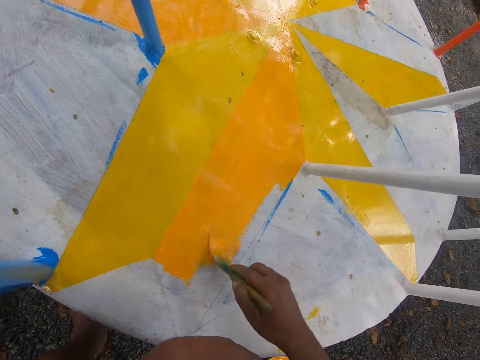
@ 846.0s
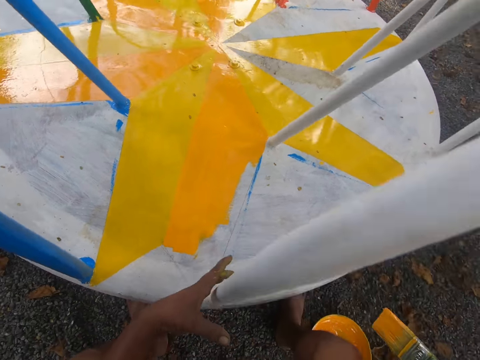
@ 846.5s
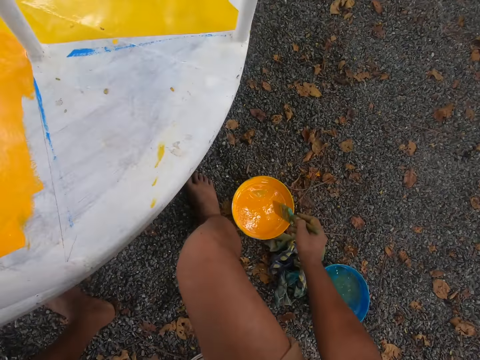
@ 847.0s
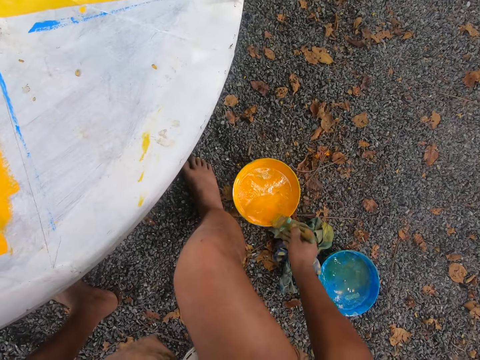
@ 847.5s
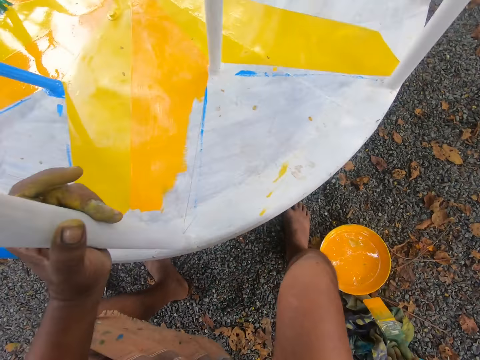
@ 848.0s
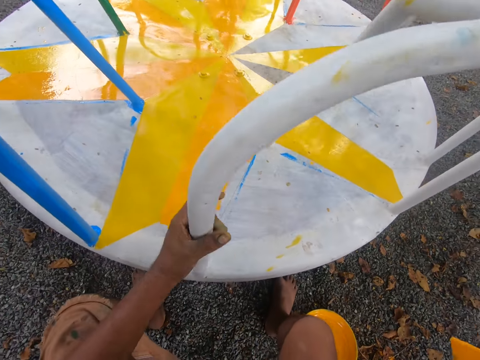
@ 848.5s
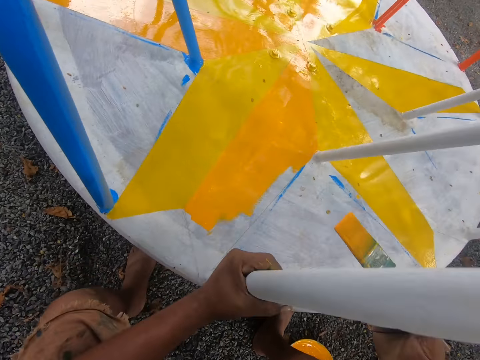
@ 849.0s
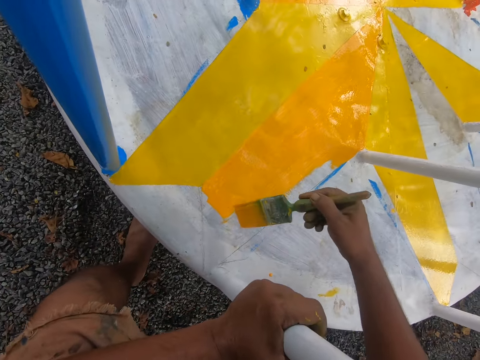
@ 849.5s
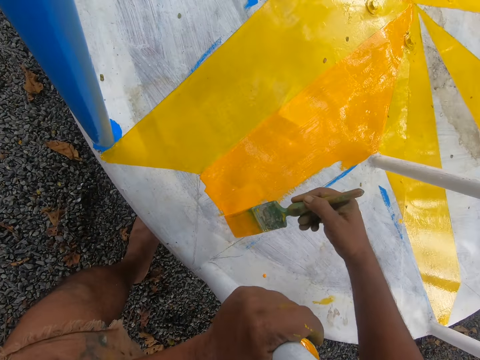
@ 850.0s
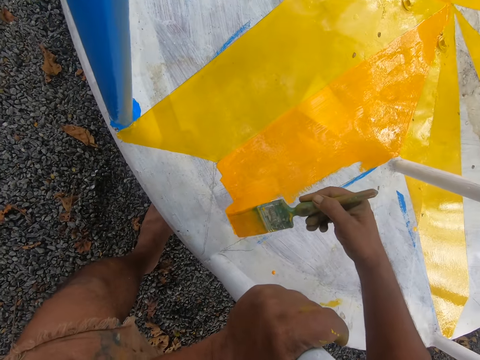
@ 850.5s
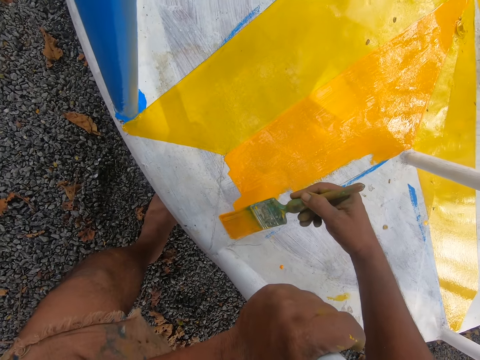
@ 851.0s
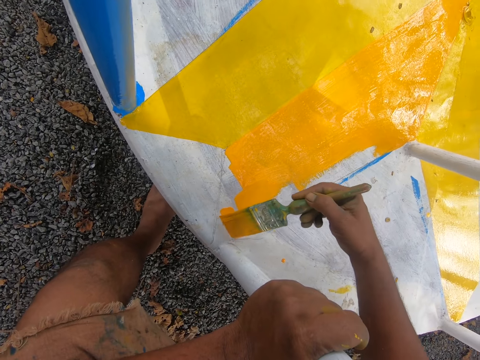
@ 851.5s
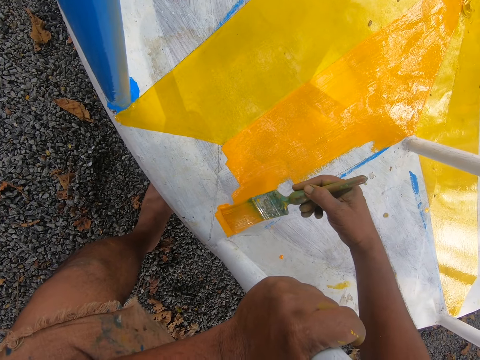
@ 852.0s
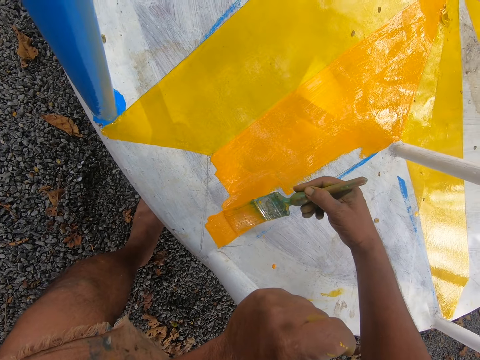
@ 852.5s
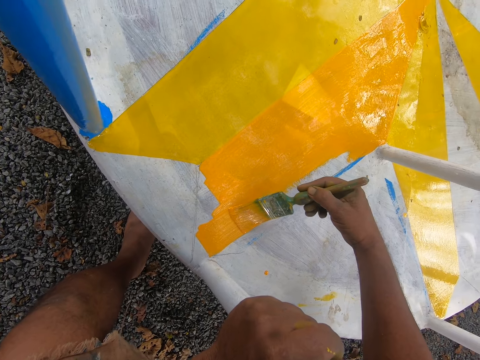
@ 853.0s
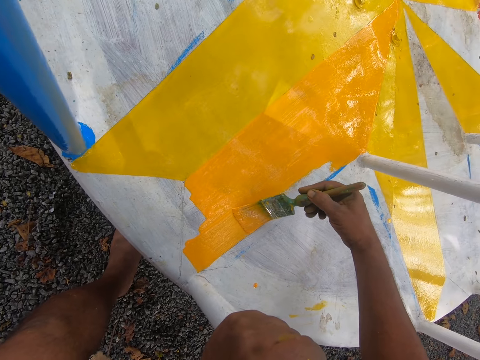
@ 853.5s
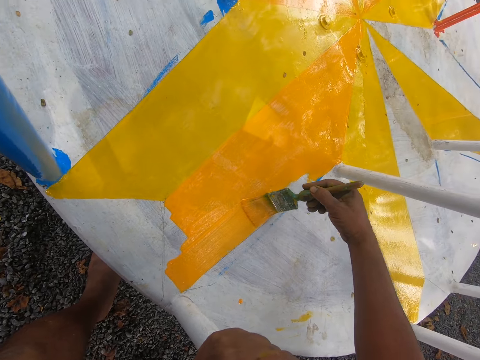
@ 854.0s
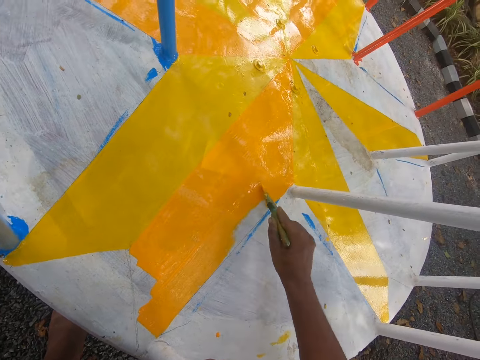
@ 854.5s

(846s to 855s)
The camera wearer dips the paintbrush in the bucket of paint on the ground with his right hand. He paints the playground carousel with the paintbrush in his right hand.

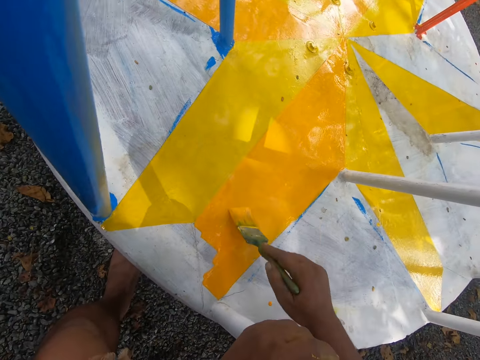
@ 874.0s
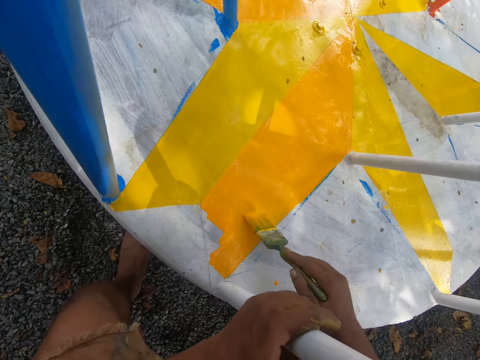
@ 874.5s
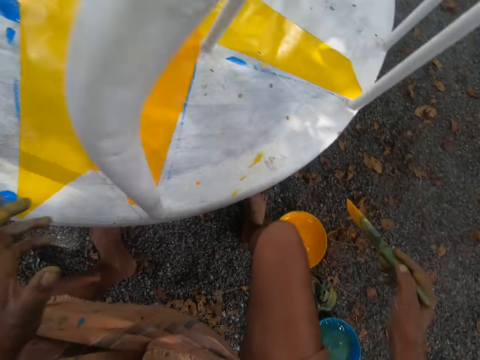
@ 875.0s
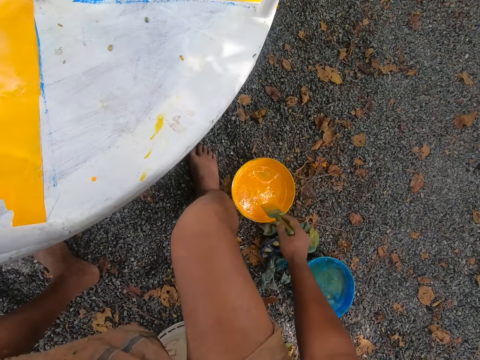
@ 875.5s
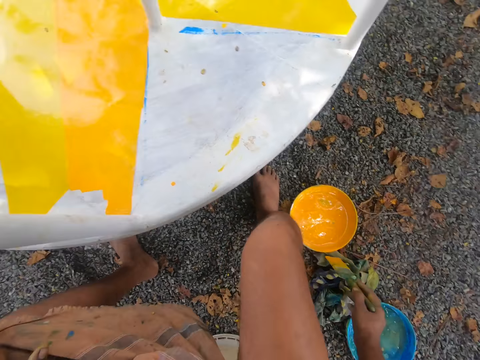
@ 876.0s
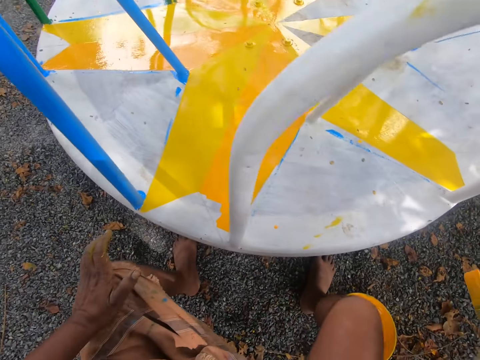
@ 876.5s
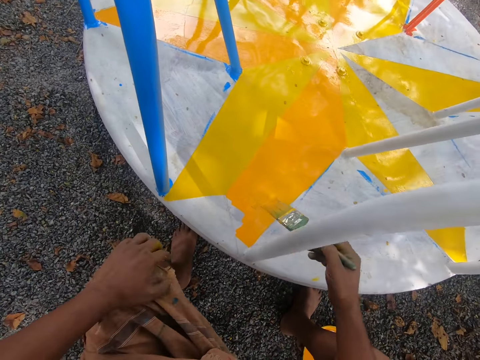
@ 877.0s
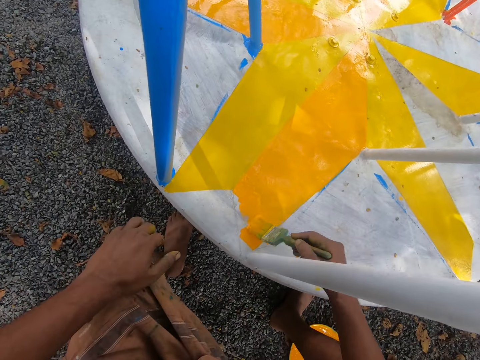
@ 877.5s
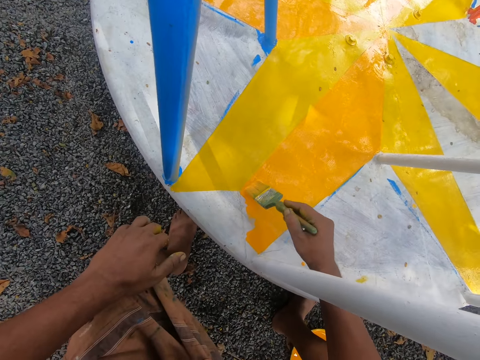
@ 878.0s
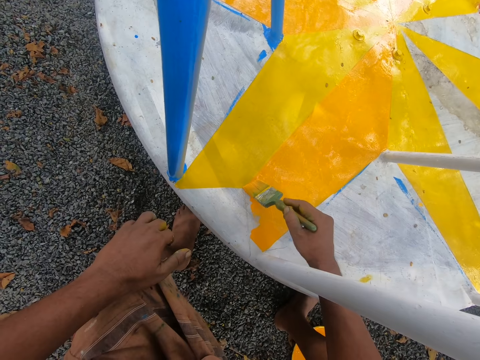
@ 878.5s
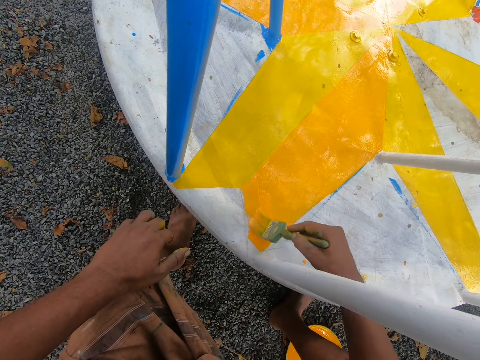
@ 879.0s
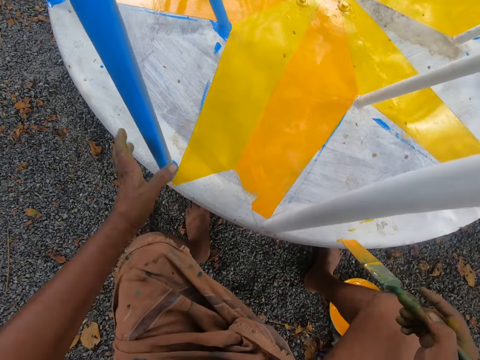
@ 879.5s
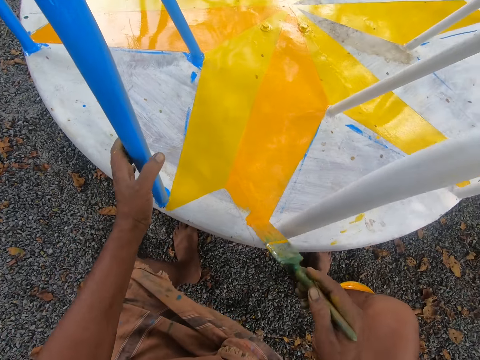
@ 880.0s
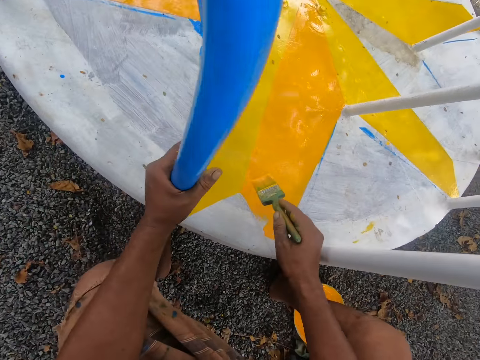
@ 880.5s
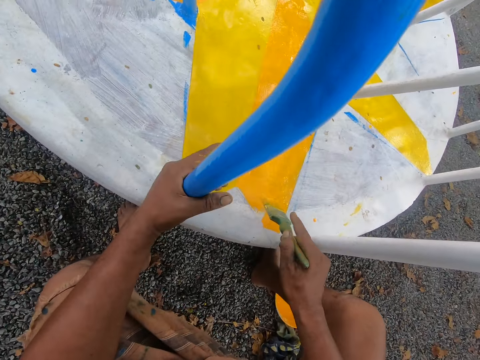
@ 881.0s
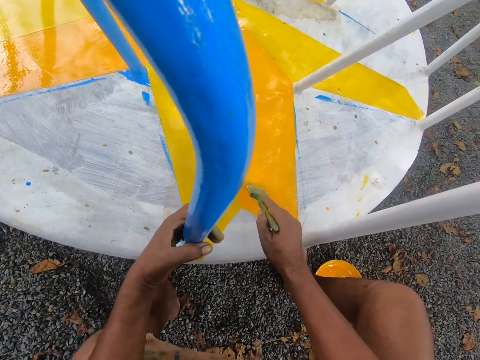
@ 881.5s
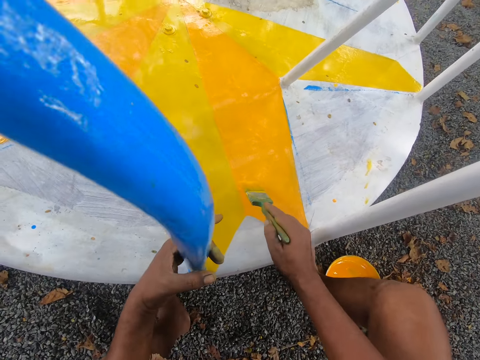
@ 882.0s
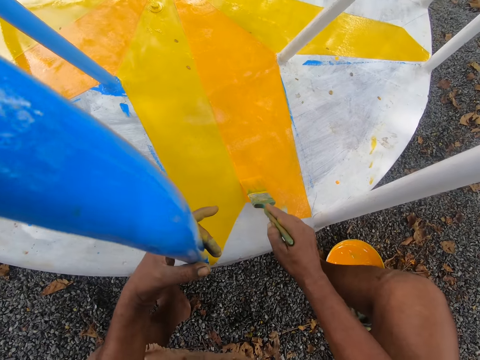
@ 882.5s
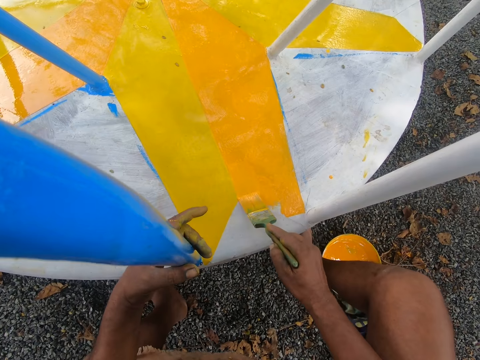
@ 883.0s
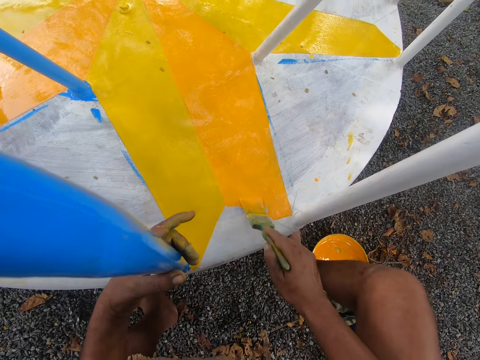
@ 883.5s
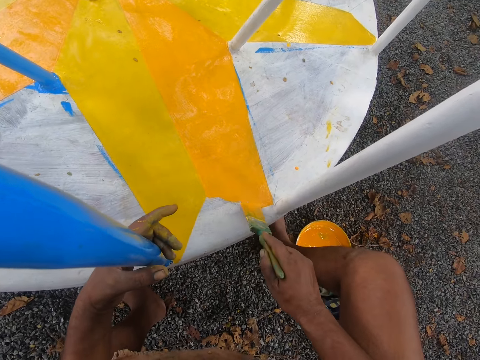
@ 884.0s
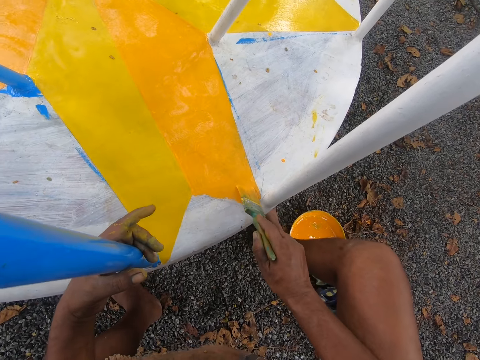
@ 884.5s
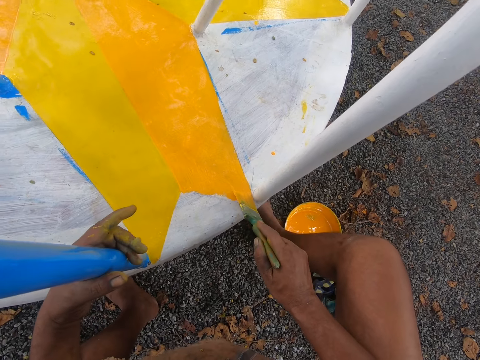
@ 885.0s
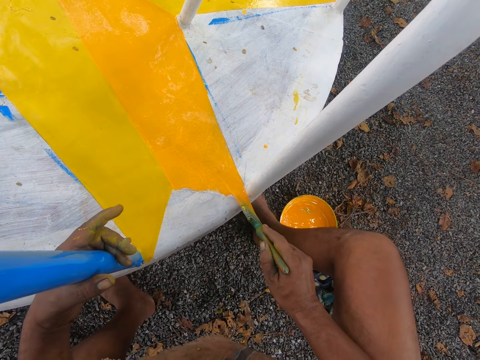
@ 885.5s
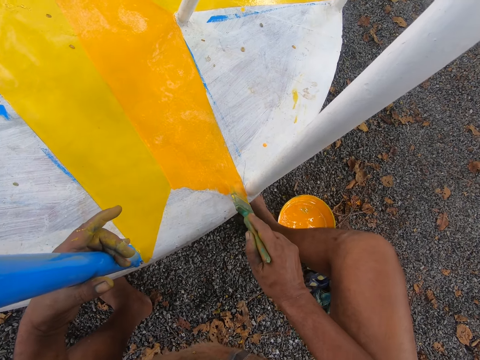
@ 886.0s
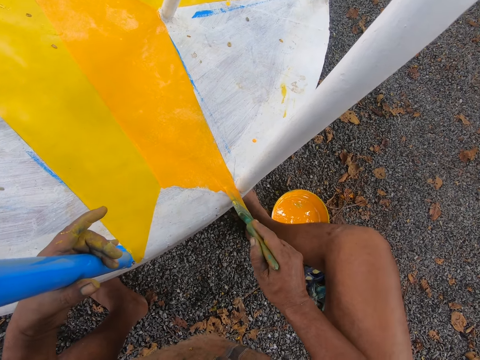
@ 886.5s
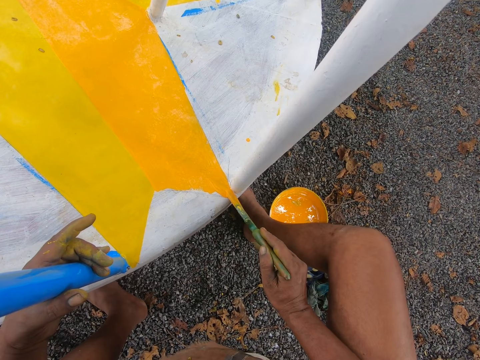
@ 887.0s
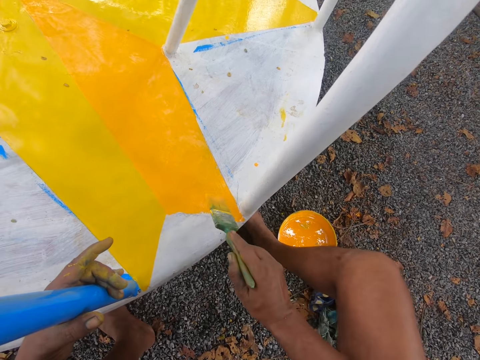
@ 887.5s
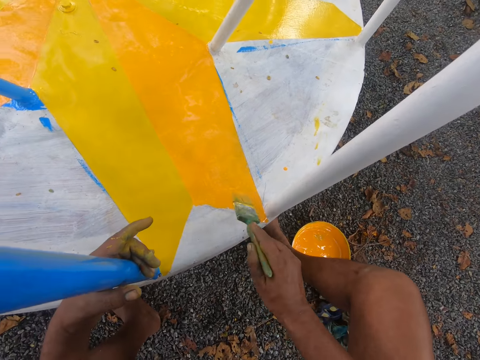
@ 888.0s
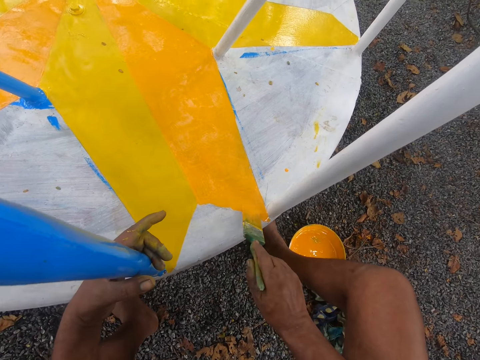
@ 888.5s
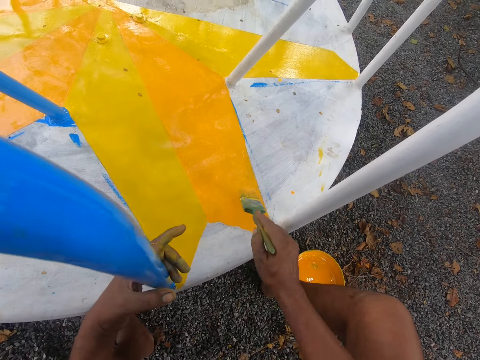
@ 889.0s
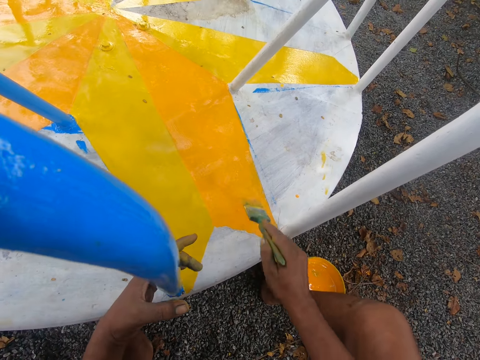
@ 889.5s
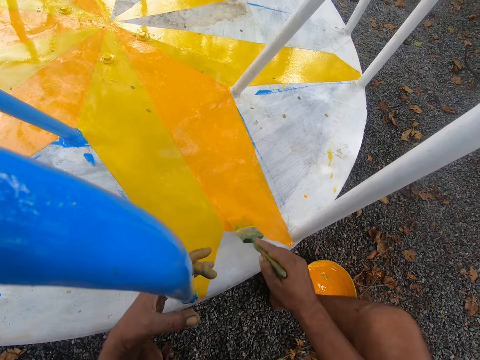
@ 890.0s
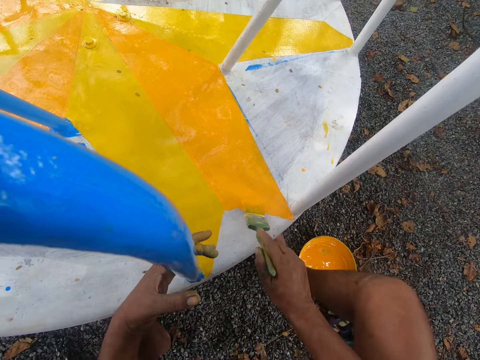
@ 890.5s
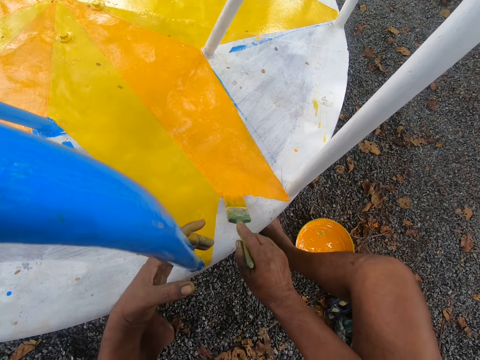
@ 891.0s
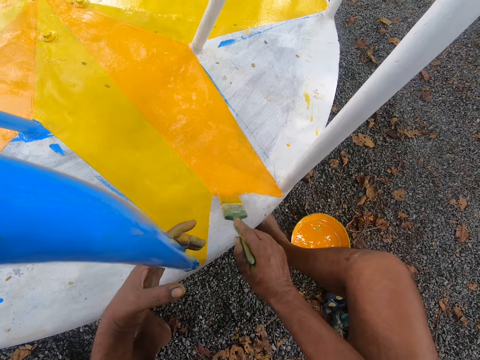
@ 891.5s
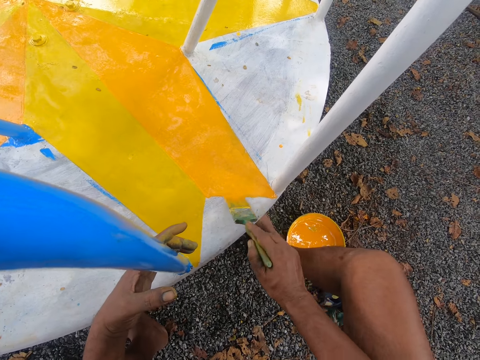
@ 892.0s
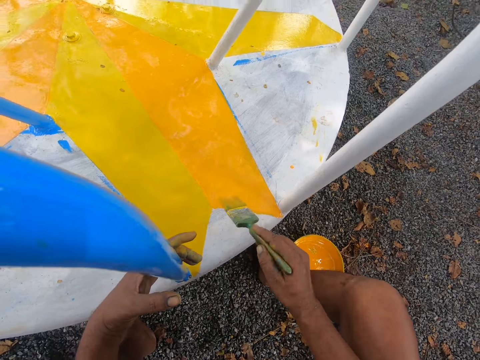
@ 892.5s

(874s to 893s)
The camera wearer dips the paintbrush in the bucket of paint on the ground with his right hand. He wipes the edge of the bucket of paint with the paintbrush in his right hand. He paints the playground carousel with the paintbrush in his right hand. He holds the handle with his left hand. He paints the playground carousel with the paintbrush in his right hand.
